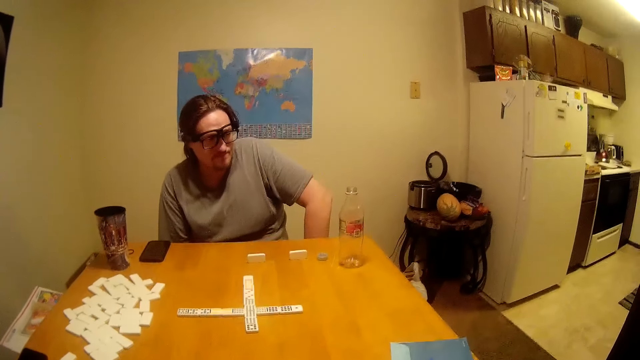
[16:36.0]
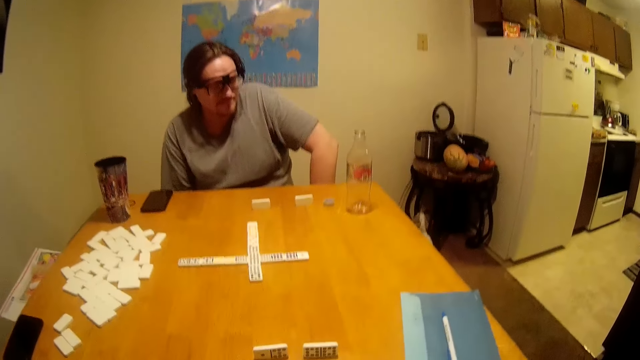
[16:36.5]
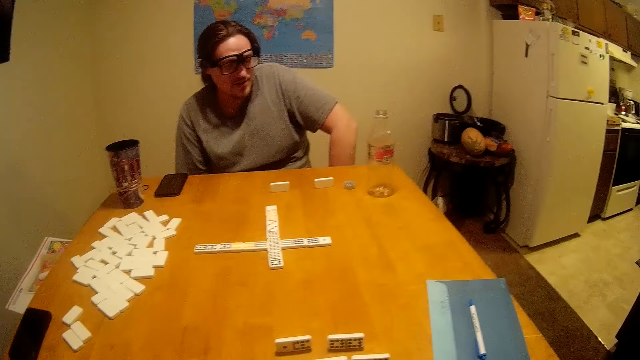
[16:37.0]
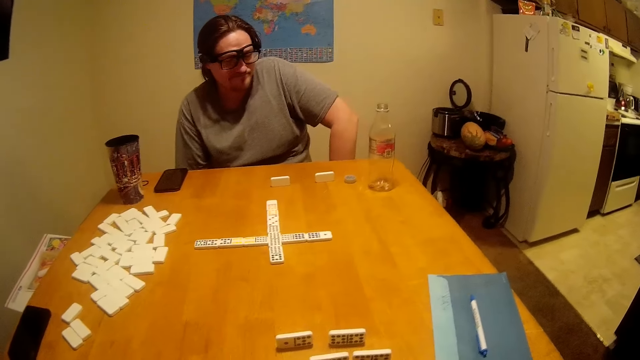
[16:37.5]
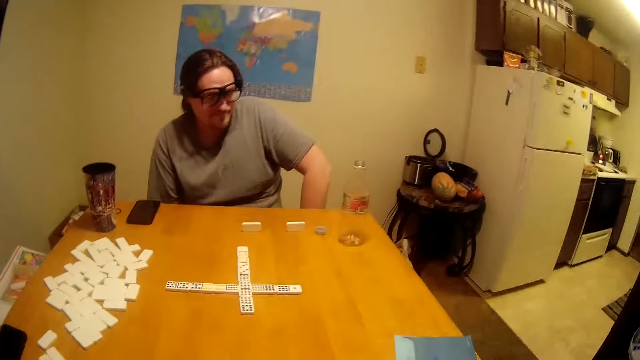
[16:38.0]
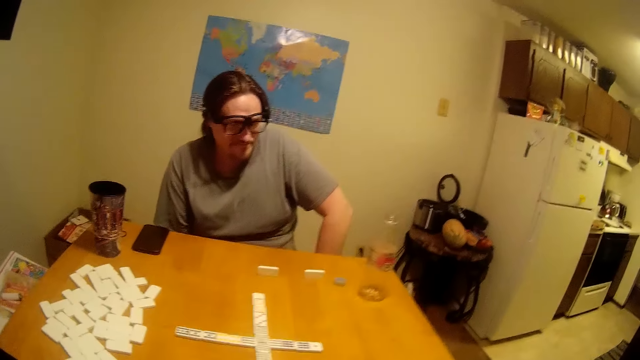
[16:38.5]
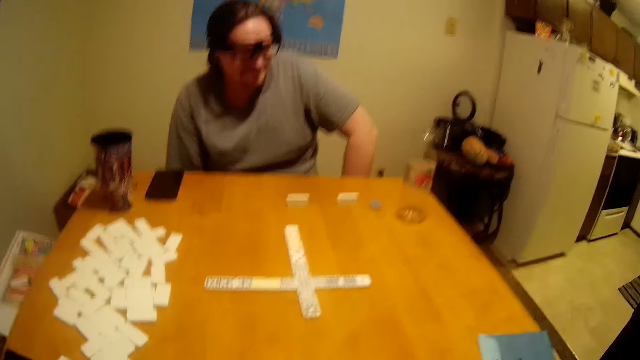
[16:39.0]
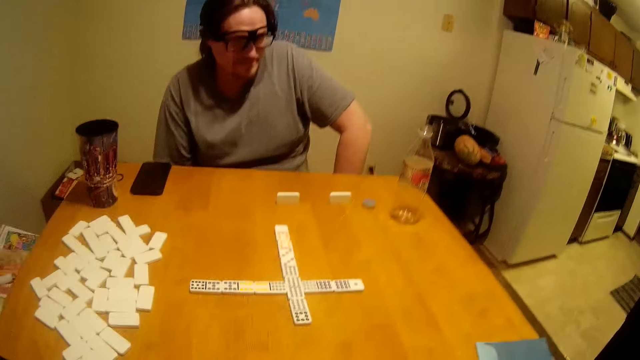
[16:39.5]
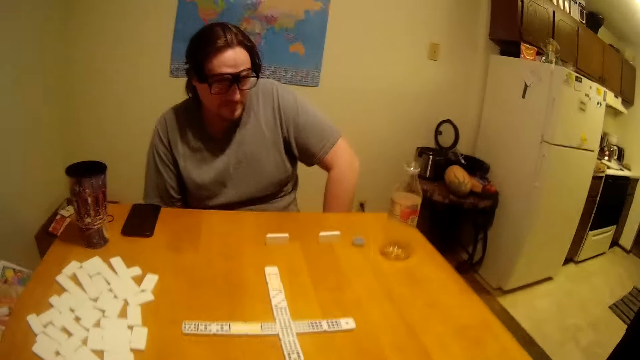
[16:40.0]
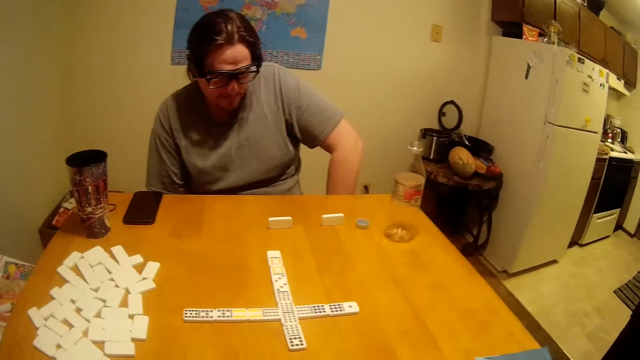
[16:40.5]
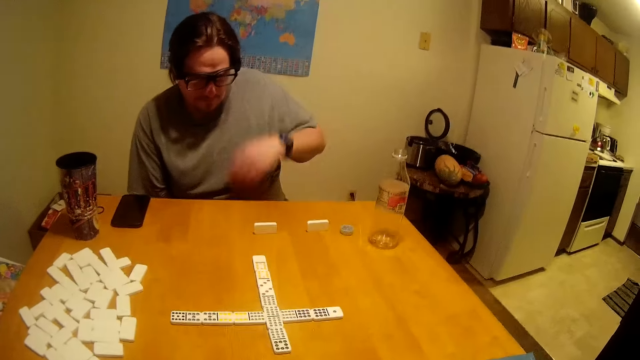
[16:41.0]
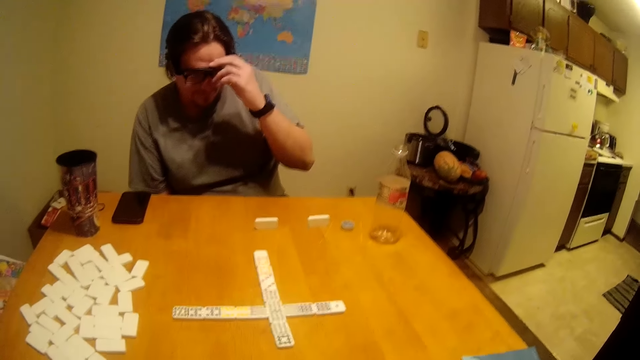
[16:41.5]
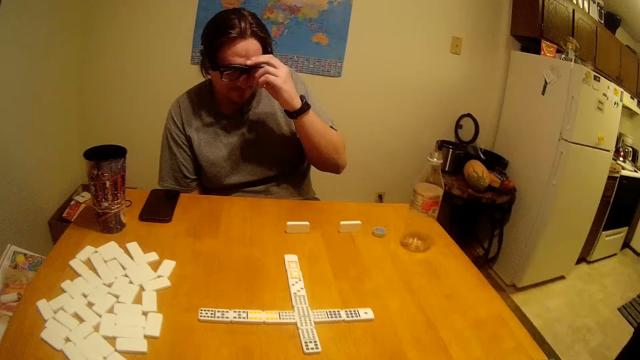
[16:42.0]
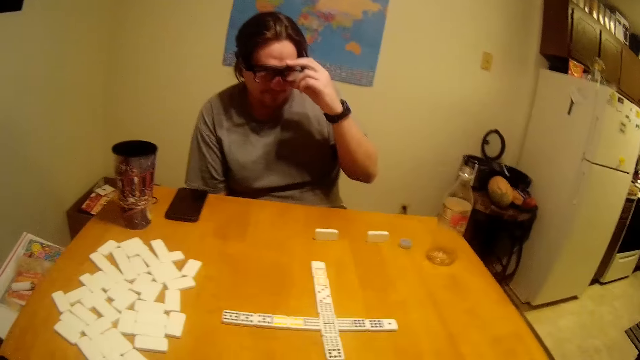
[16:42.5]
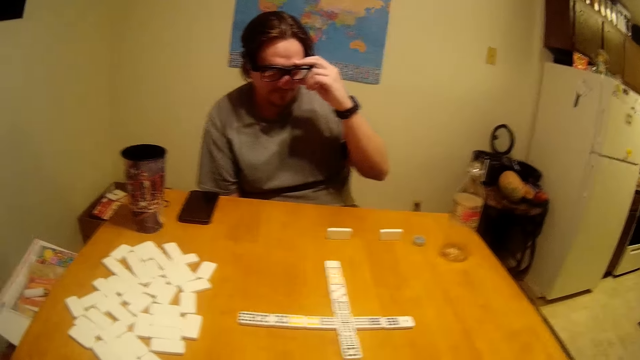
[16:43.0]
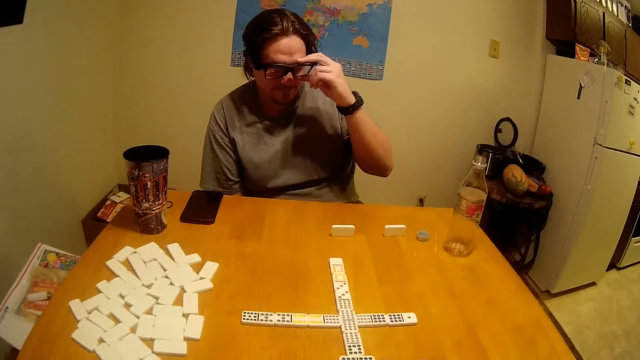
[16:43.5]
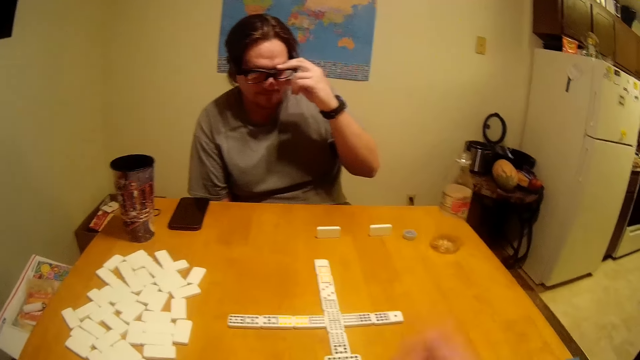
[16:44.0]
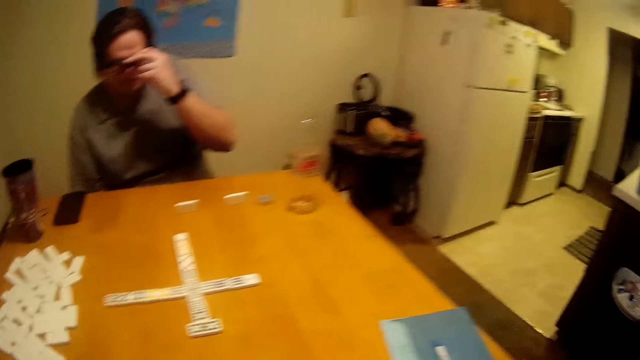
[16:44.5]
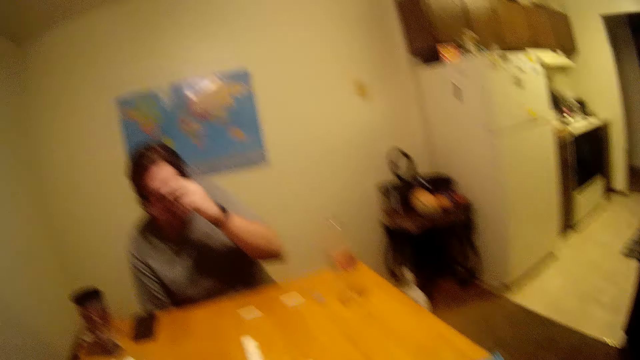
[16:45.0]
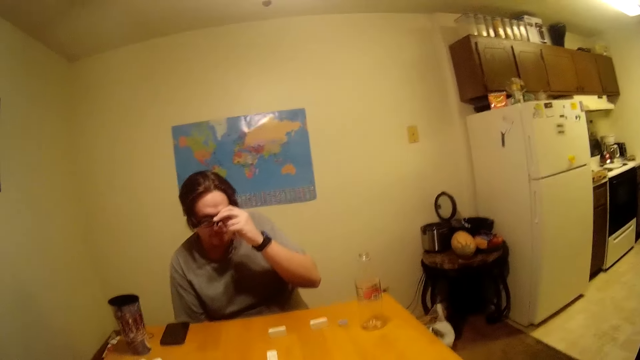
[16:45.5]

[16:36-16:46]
The camera wearer talks to a man. The man touches his glasses and holds the glasses. The camera wearer talks to the man.

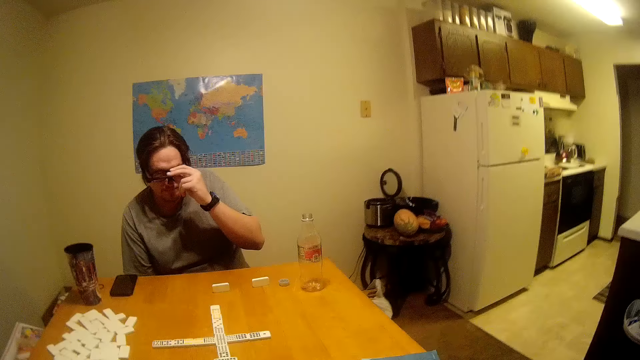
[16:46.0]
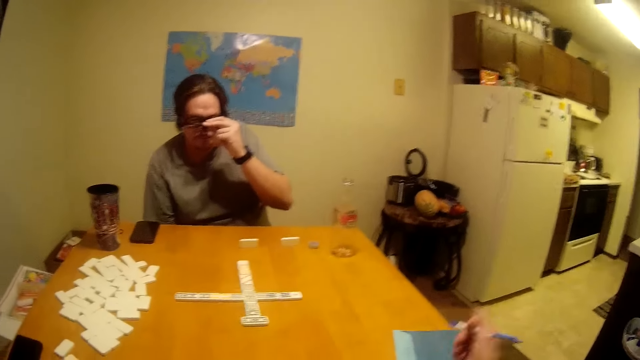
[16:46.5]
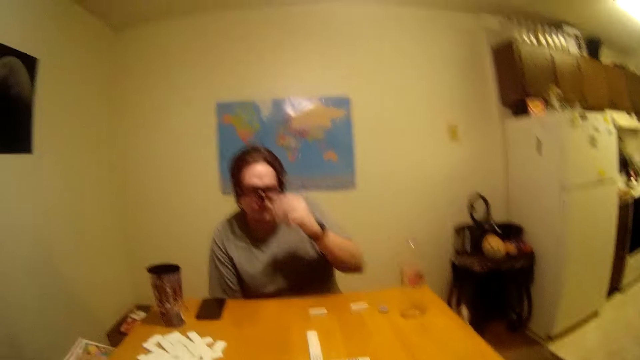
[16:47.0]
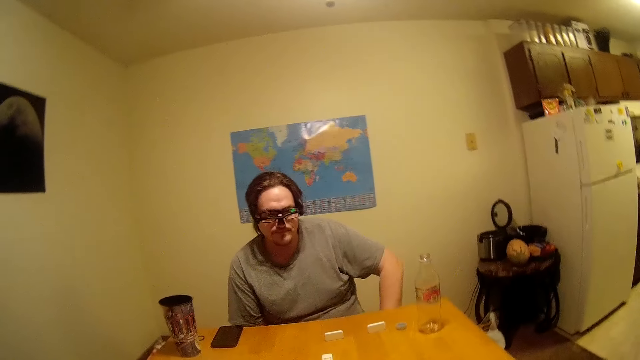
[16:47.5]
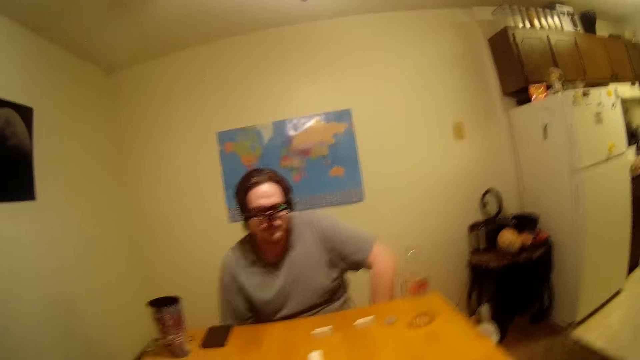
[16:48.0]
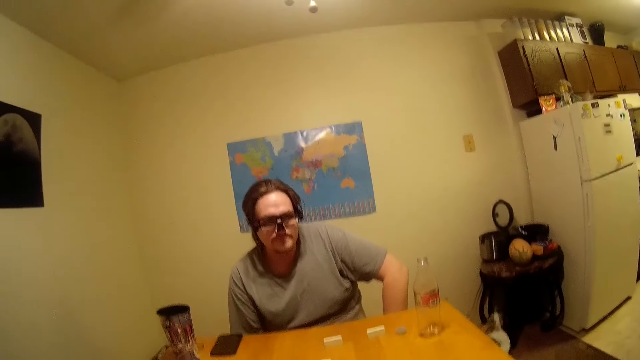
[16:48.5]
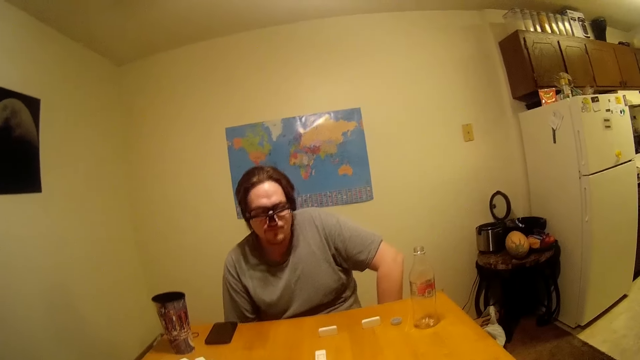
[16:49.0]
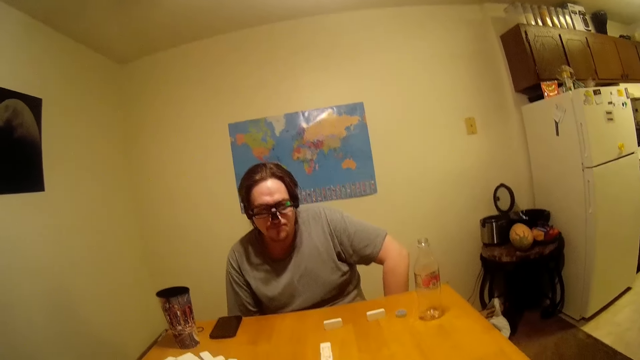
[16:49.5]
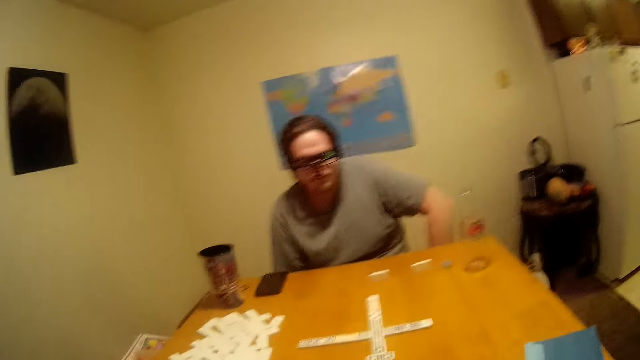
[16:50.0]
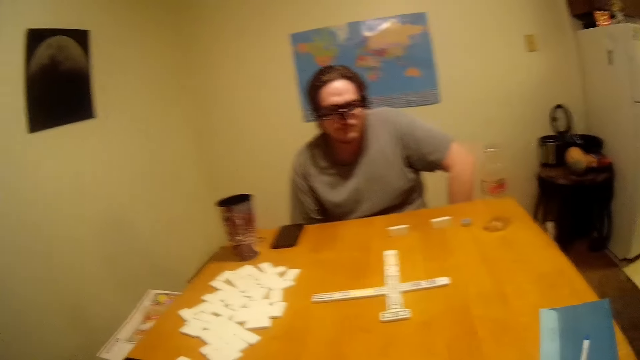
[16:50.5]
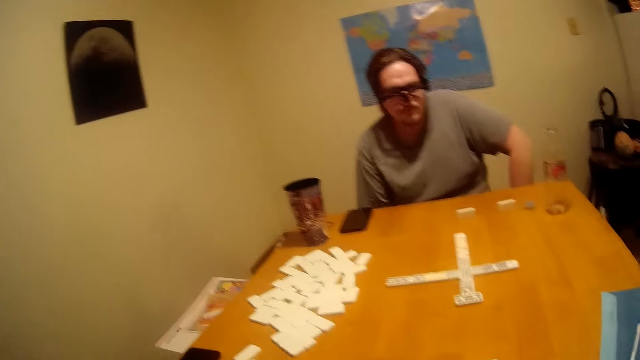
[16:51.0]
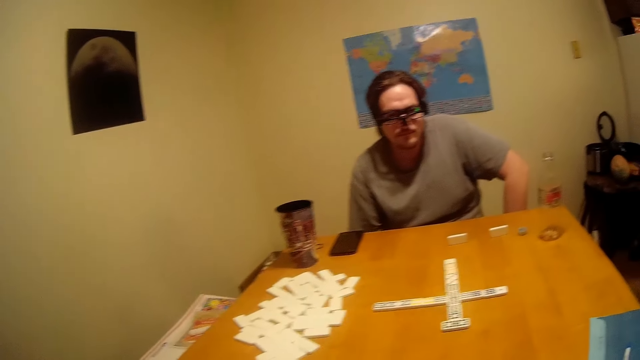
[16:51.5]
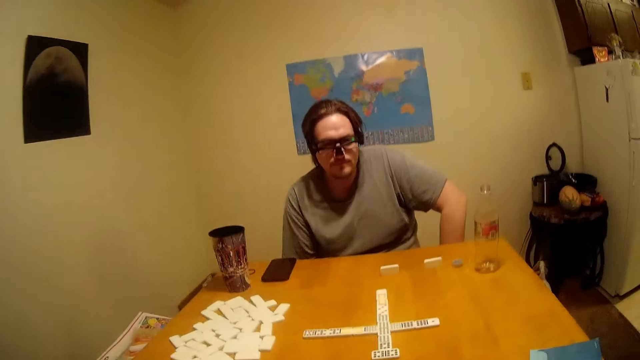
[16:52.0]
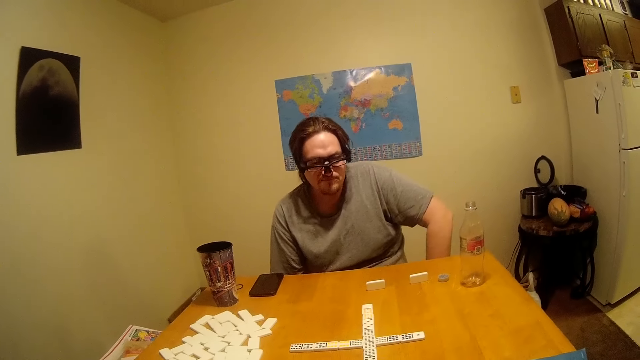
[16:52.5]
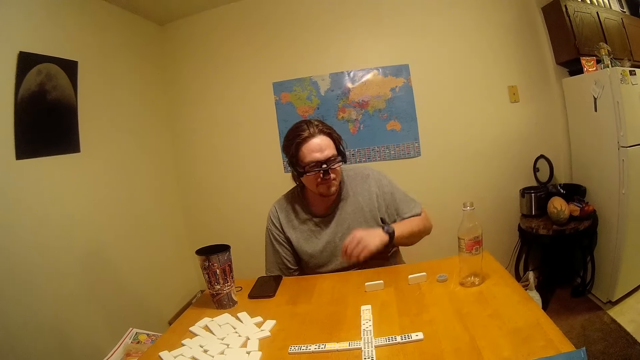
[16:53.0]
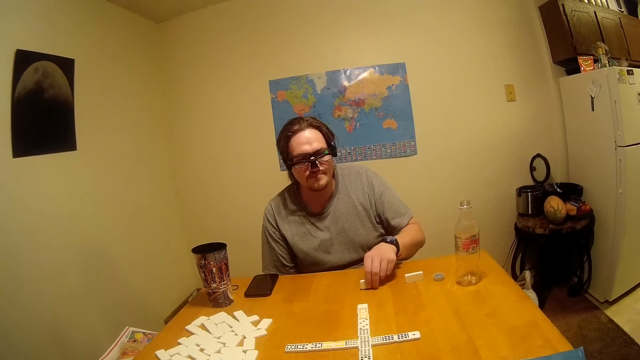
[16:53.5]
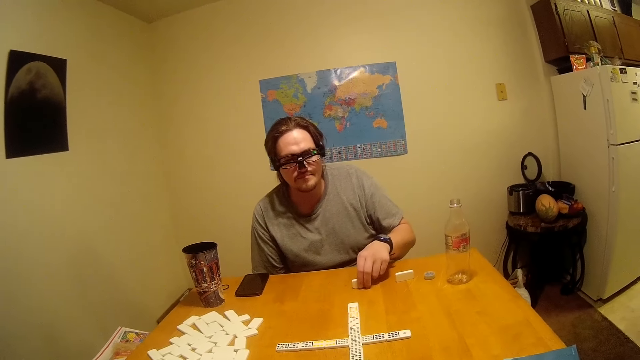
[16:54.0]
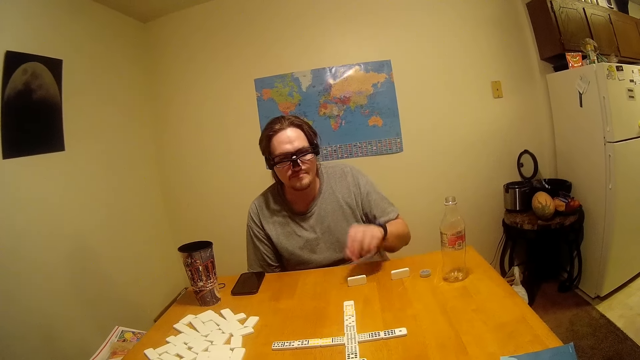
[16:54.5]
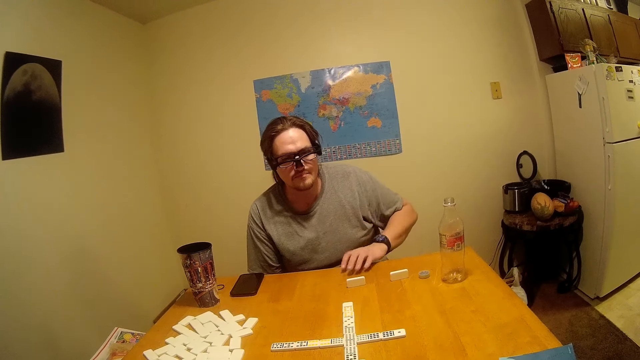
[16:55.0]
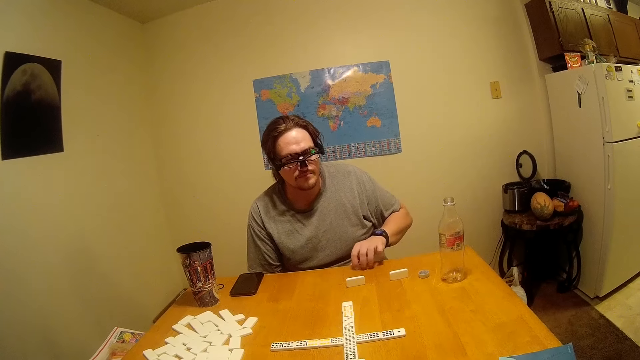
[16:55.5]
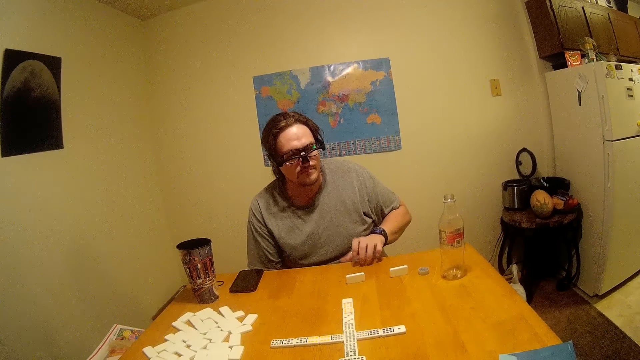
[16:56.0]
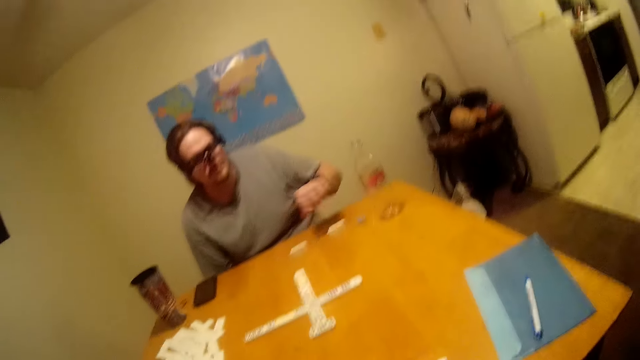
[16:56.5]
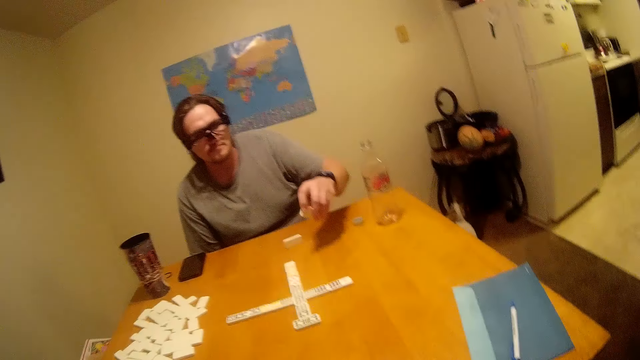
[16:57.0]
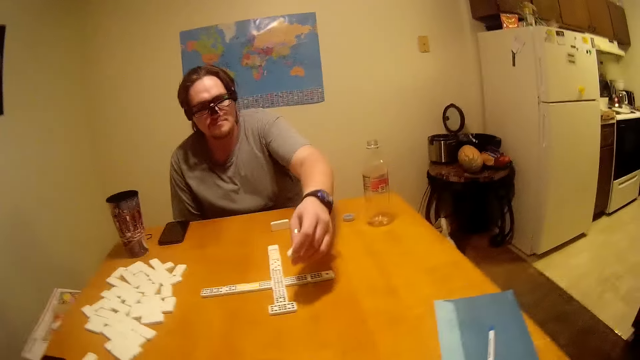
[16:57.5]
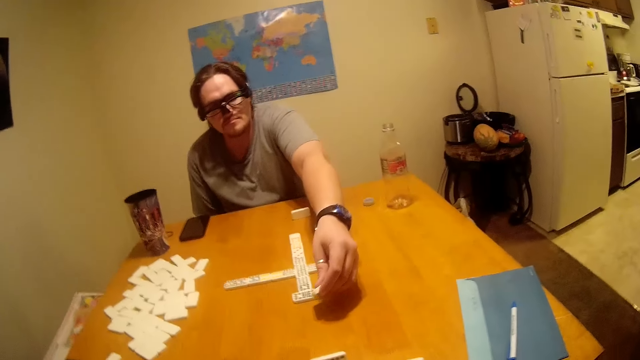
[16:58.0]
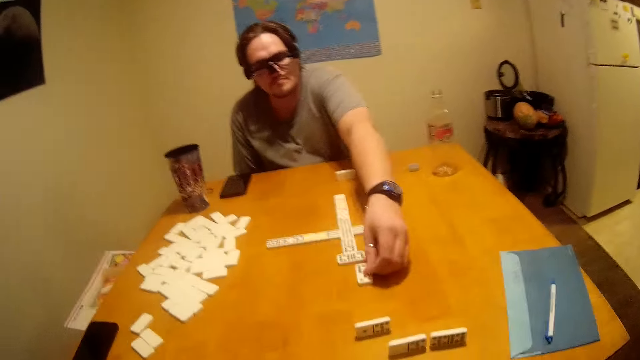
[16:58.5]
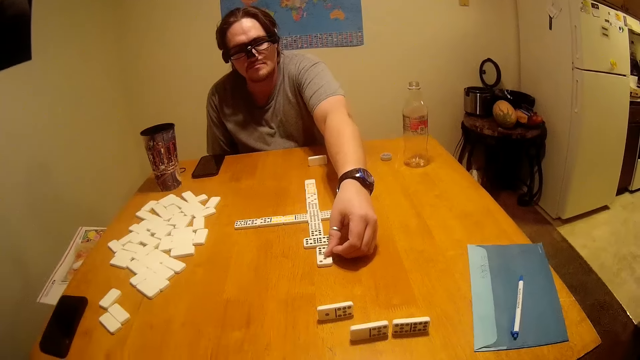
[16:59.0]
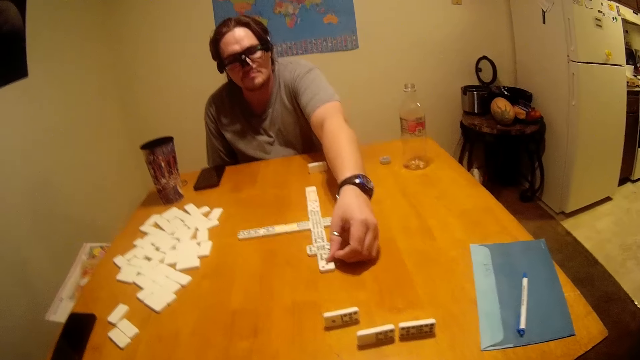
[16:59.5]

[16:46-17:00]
A man drops his hand. The camera wearer looks around. The man talks to the camera wearer. The camera wearer talks to the man. The man picks up the dominoes on the table, holds a block, leaves the dominoes on the table and knocks the table. The camera wearer talks to the man. The man lifts the block, puts it down and plays the game.
